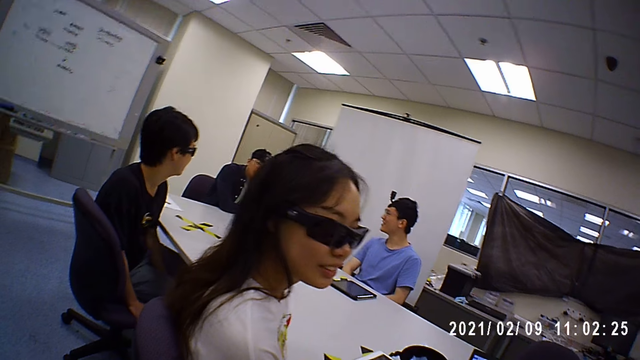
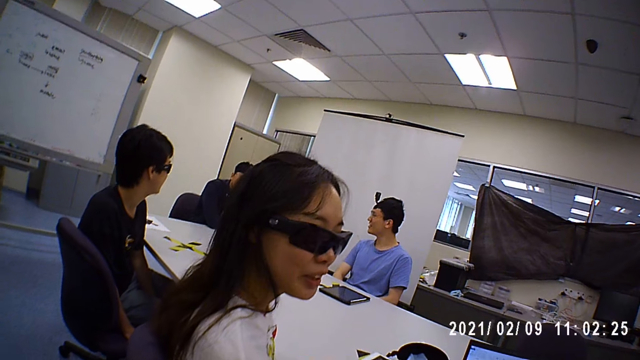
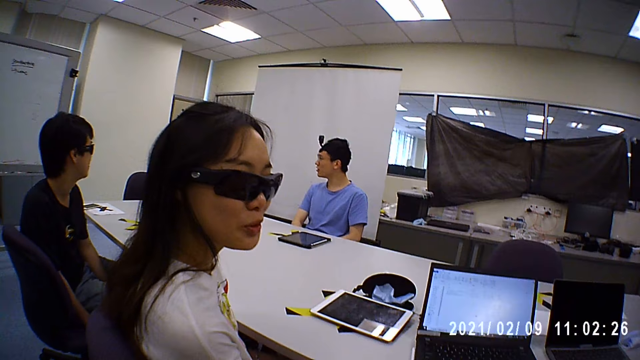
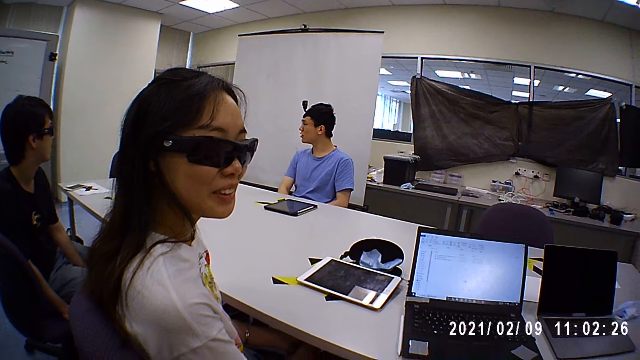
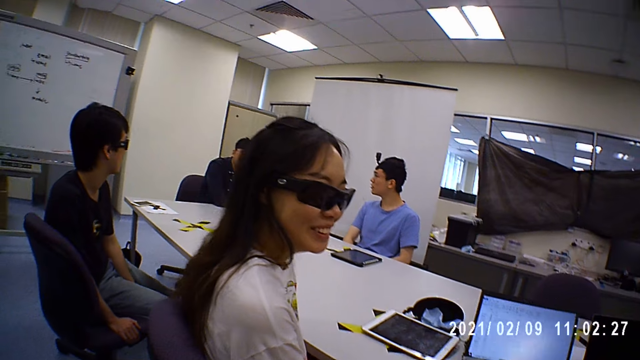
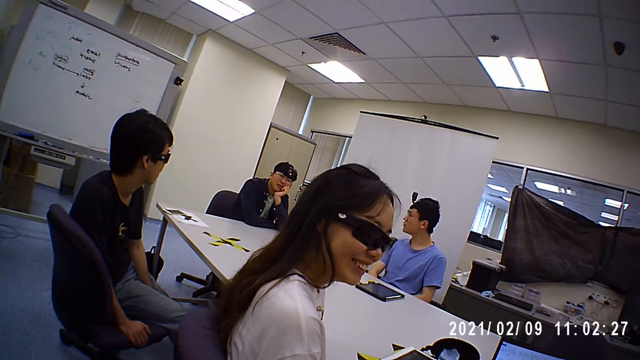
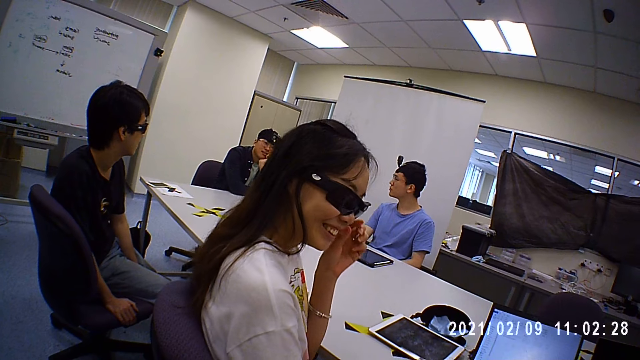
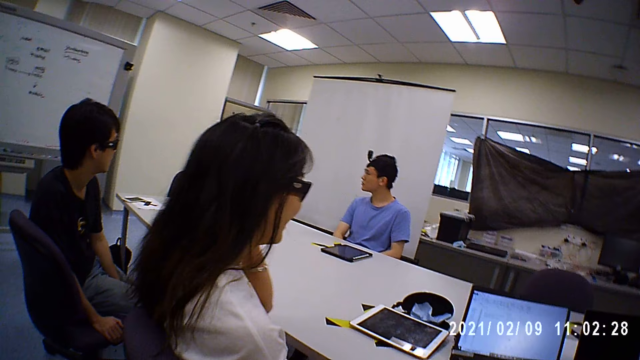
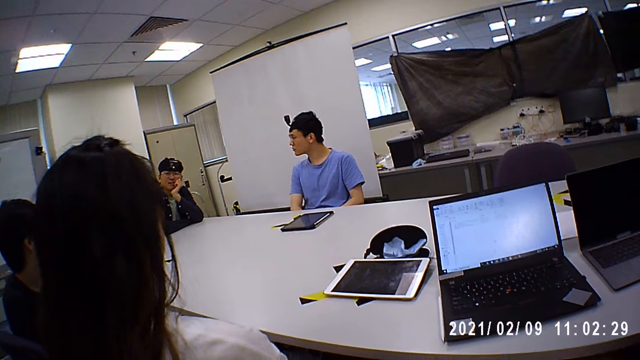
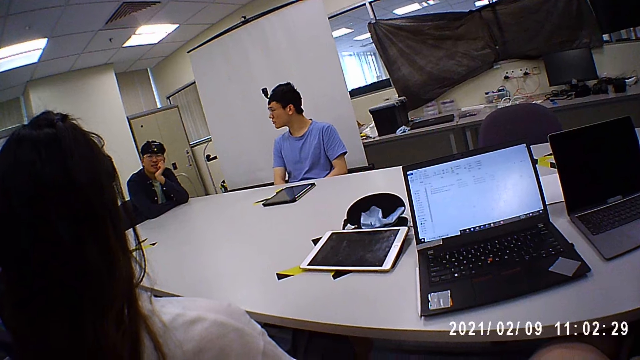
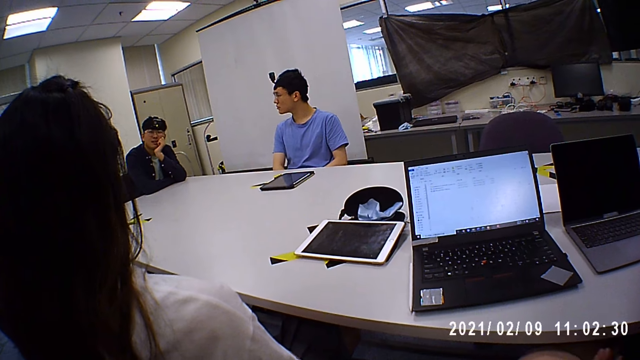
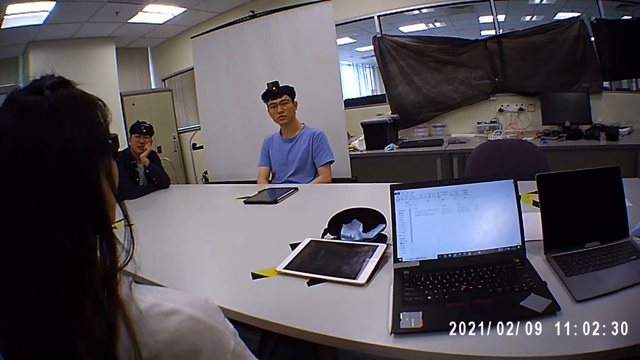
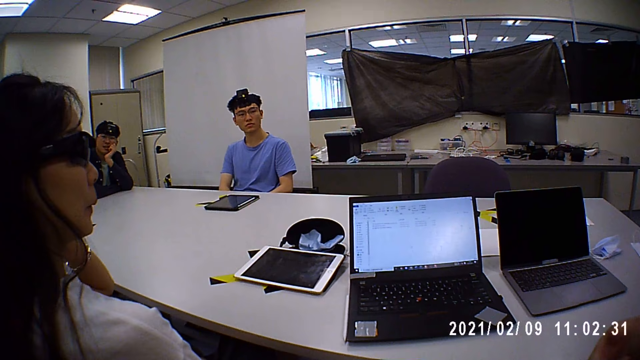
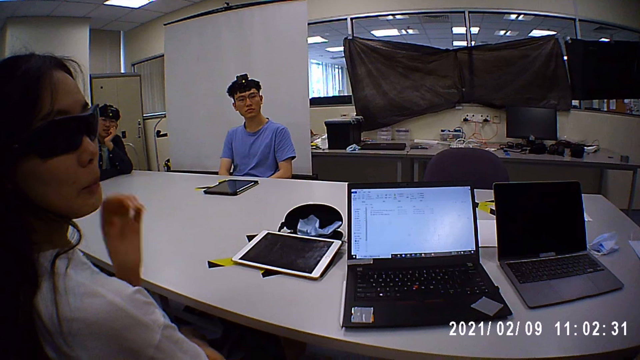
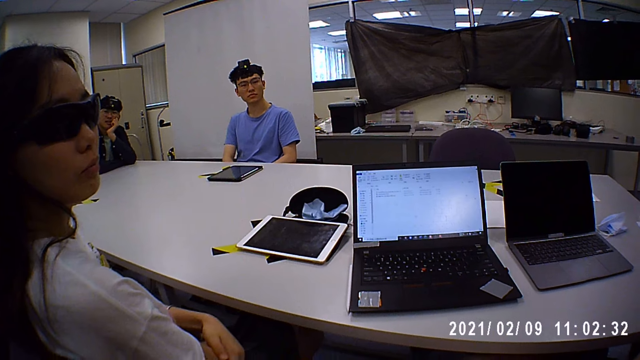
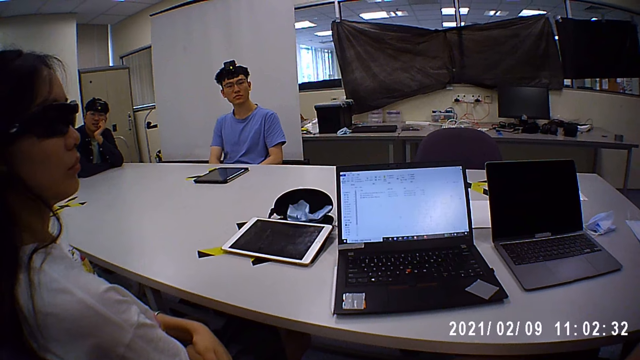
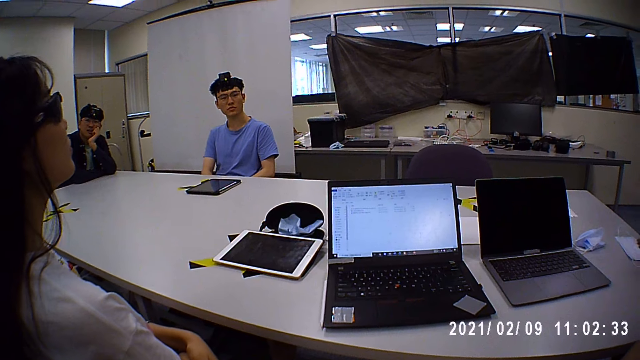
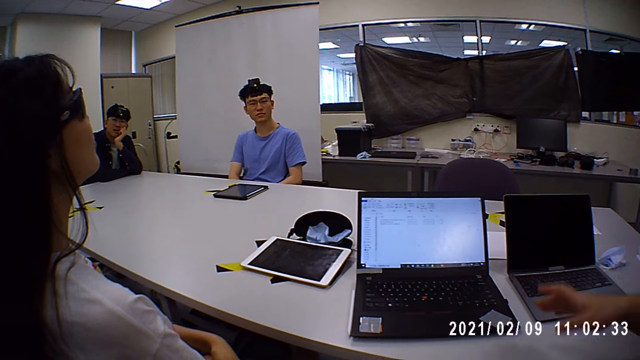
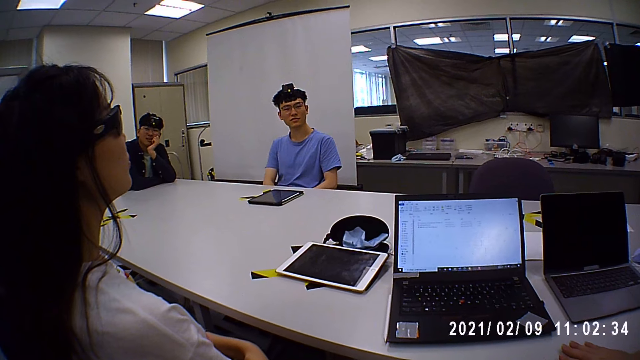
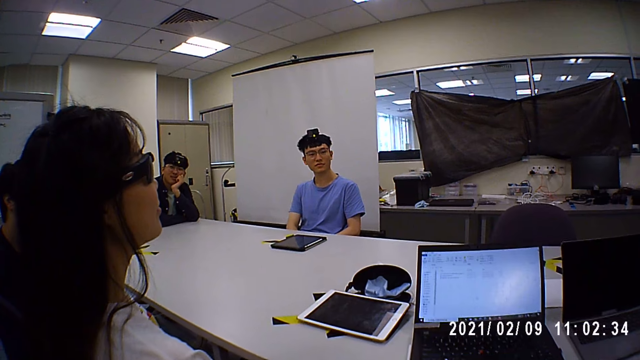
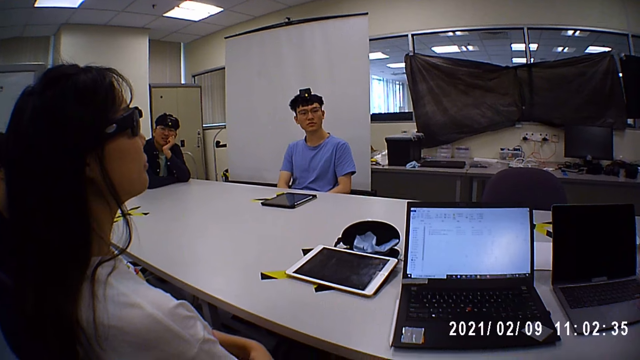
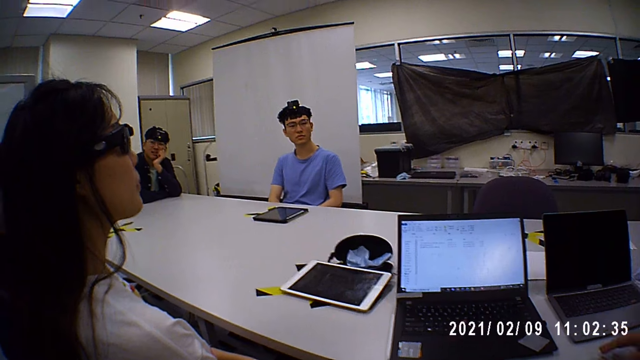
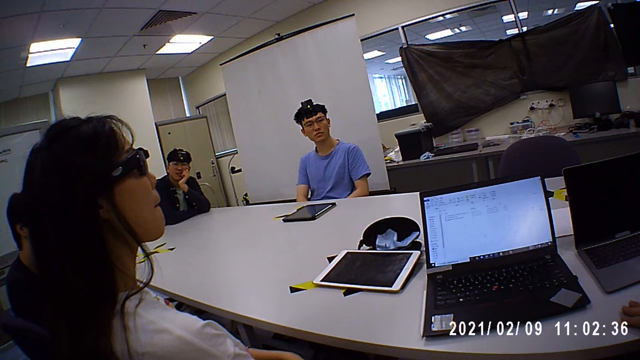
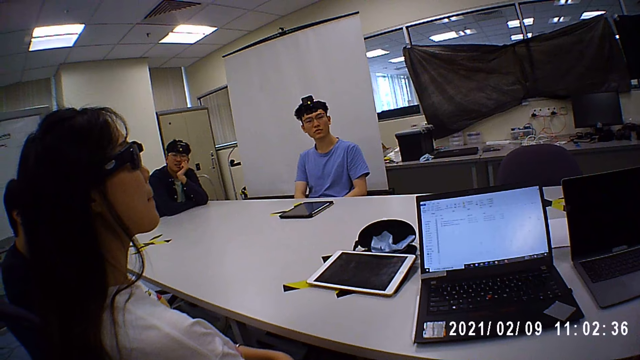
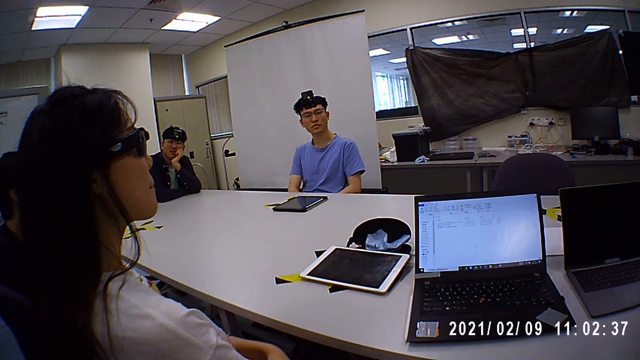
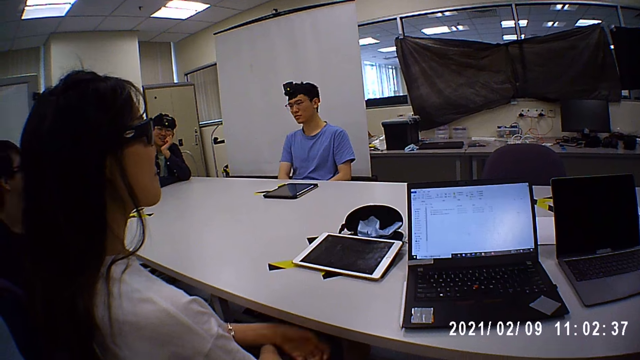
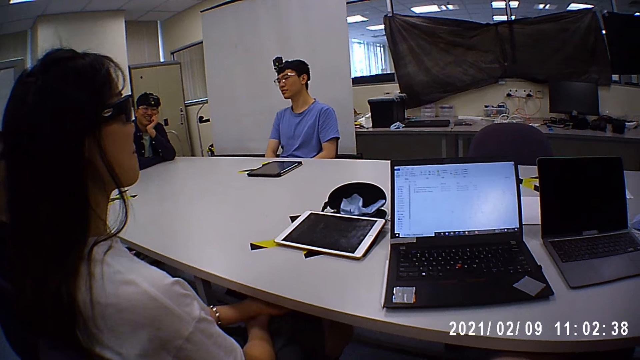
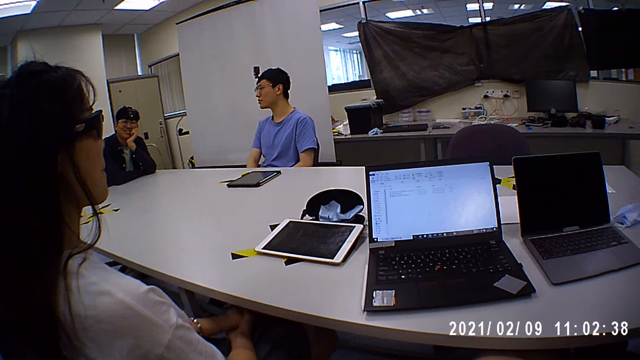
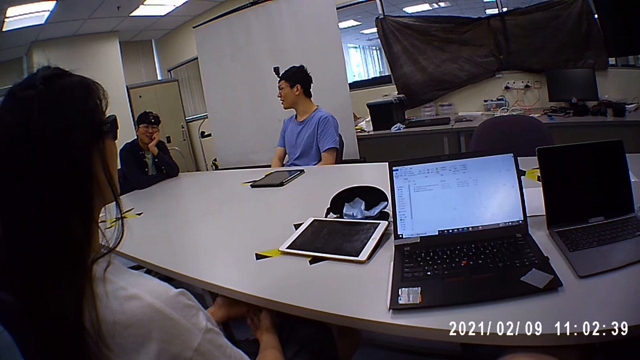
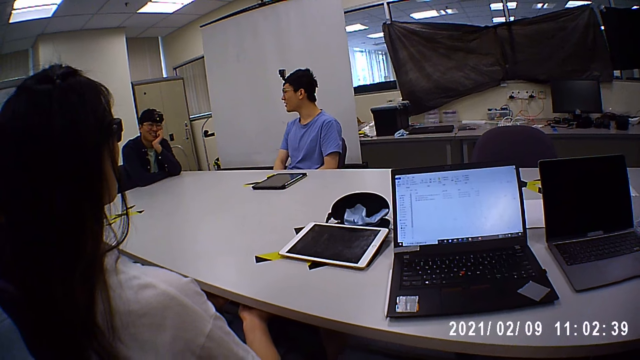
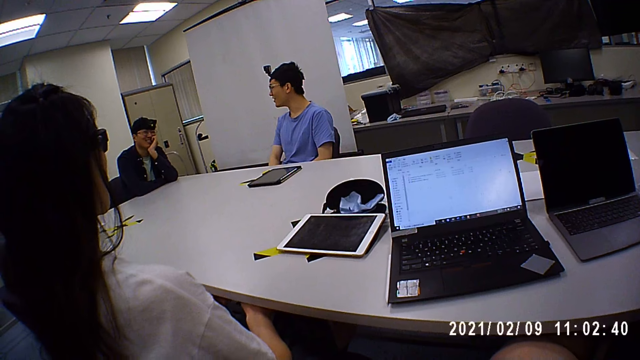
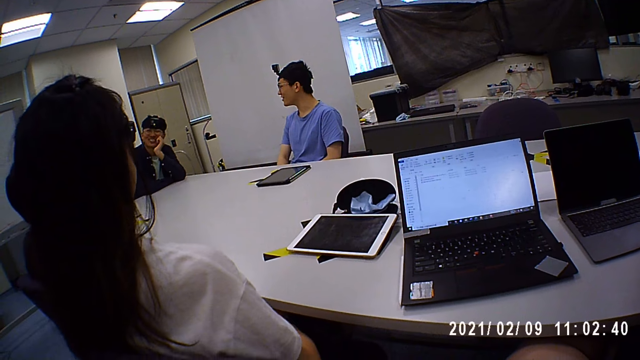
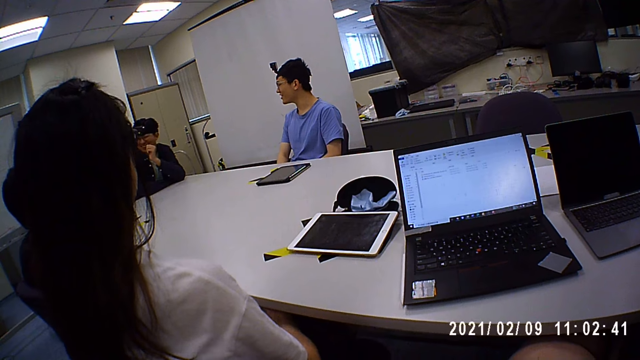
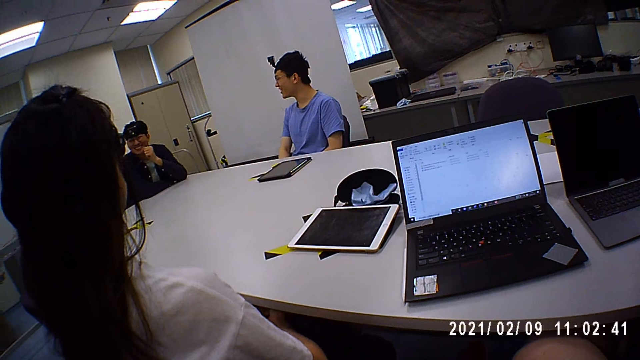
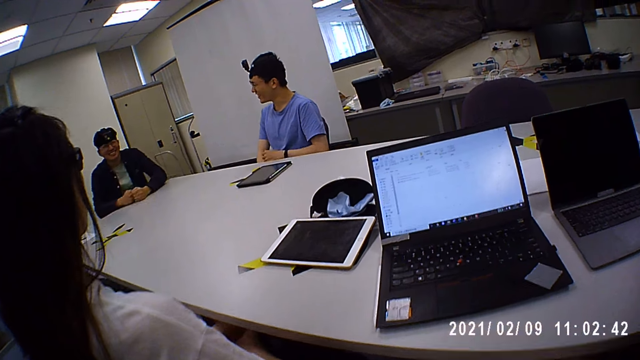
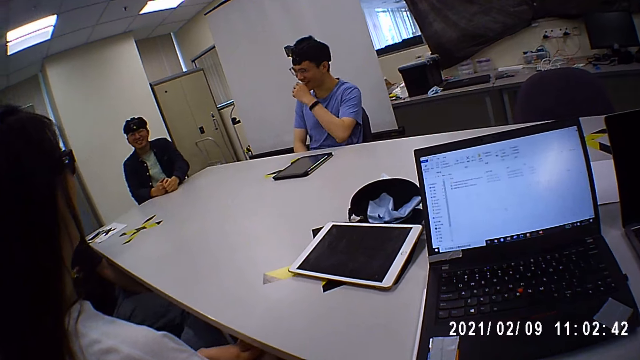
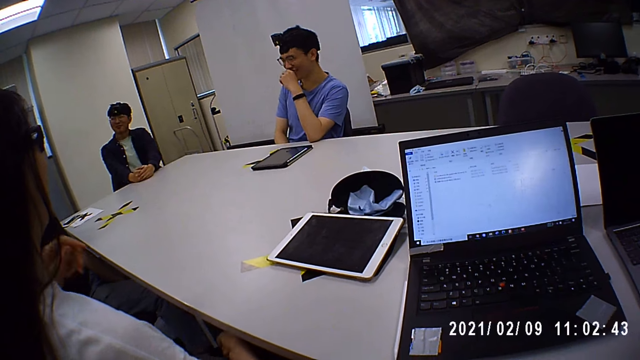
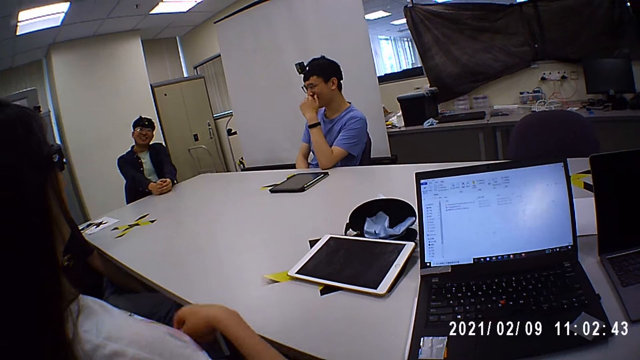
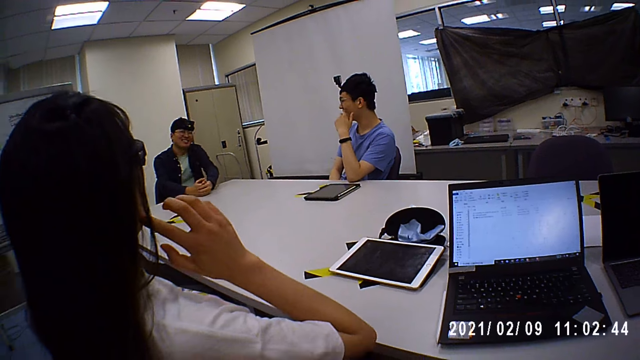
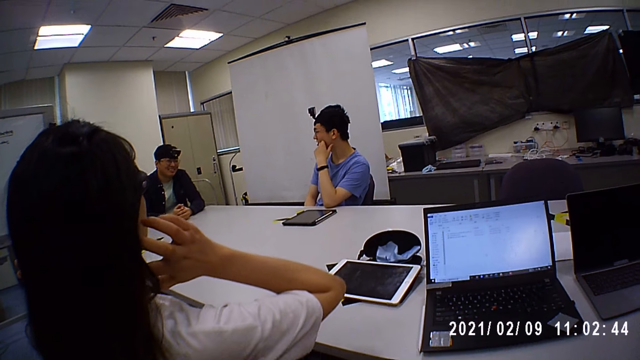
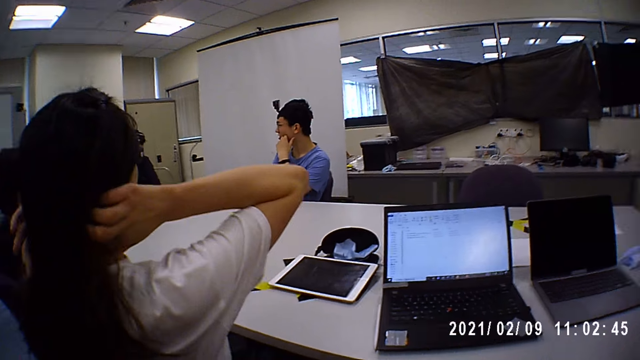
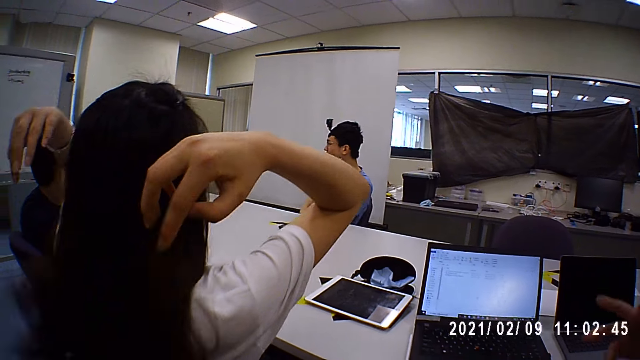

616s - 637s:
A woman adjusts a pair of glasses on her face with her left hand. The man touches his nose with his left hand. The woman adjusts her hair with both hands.
